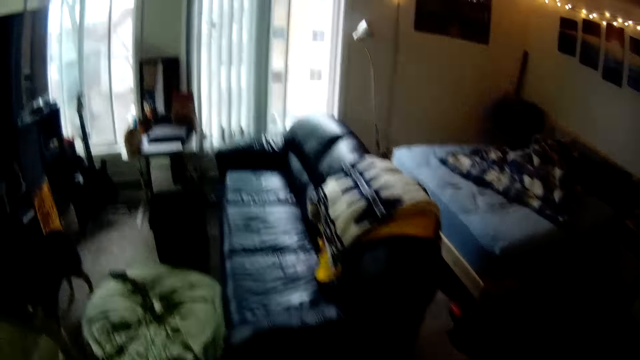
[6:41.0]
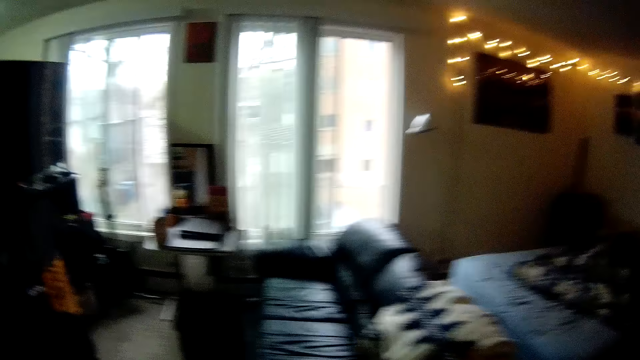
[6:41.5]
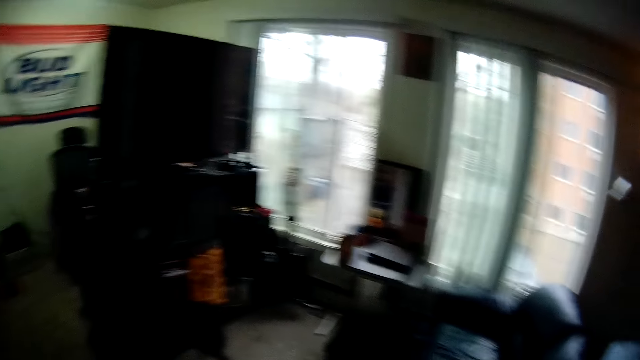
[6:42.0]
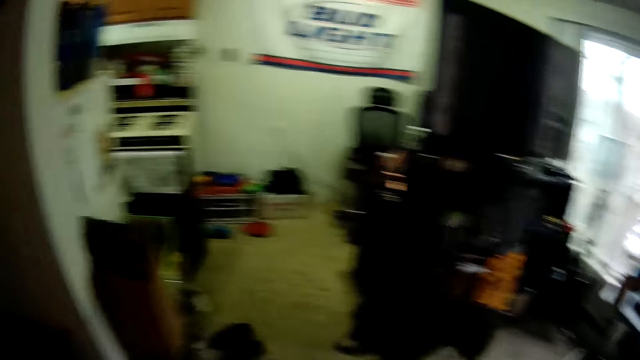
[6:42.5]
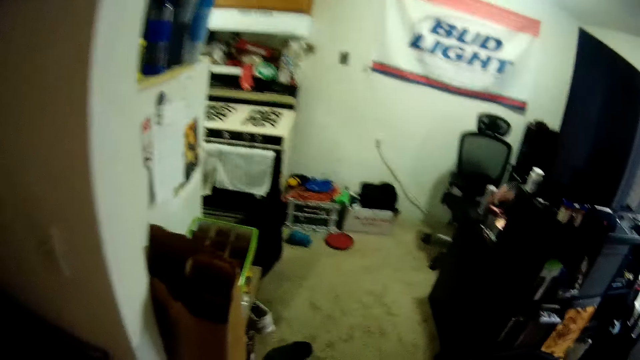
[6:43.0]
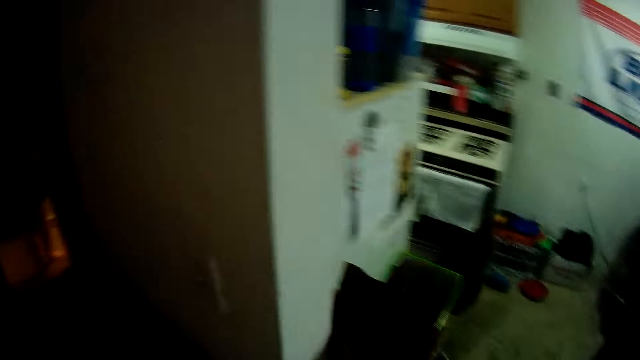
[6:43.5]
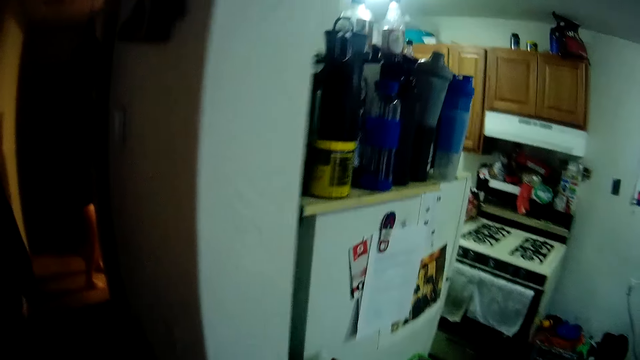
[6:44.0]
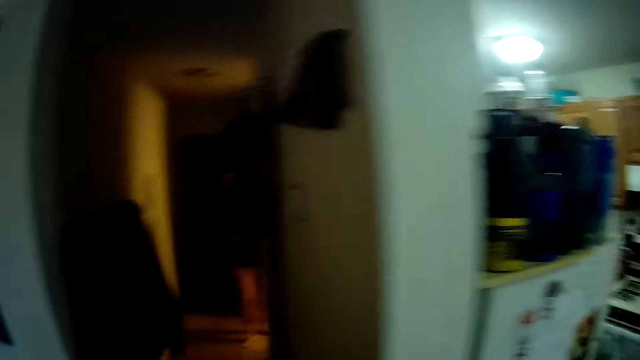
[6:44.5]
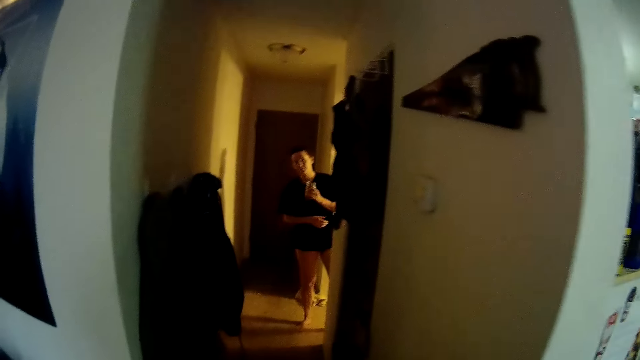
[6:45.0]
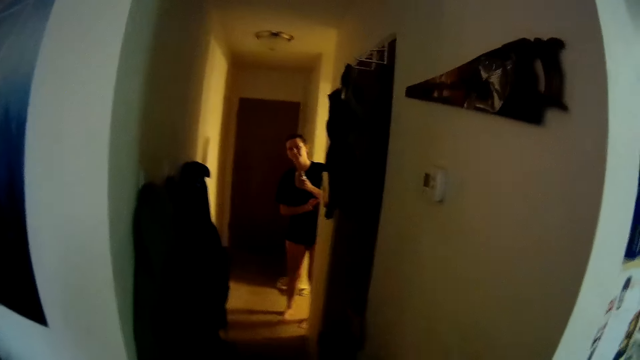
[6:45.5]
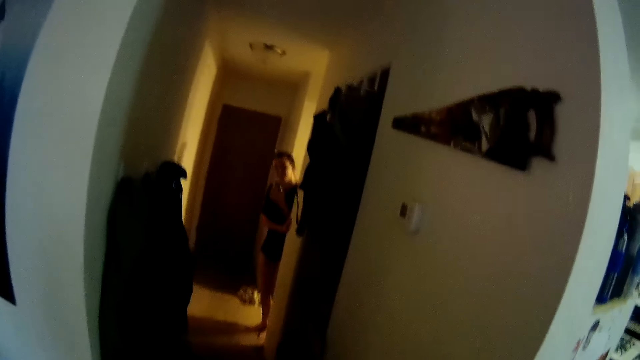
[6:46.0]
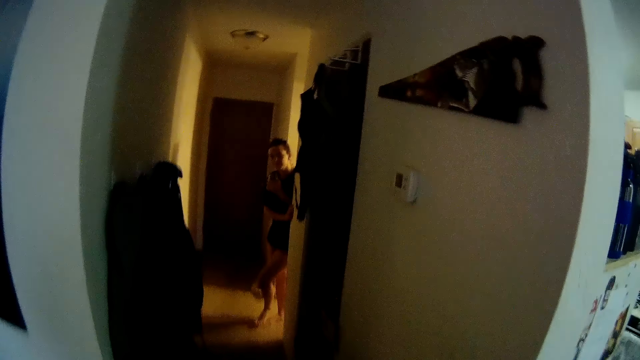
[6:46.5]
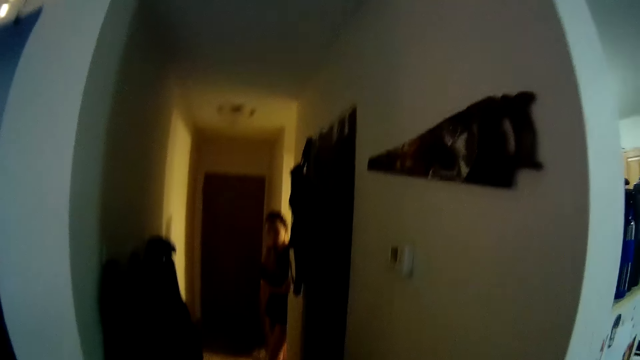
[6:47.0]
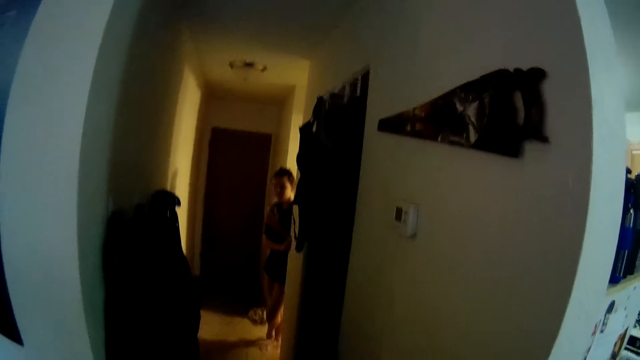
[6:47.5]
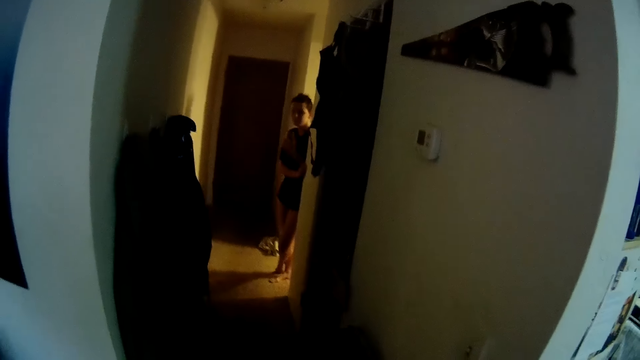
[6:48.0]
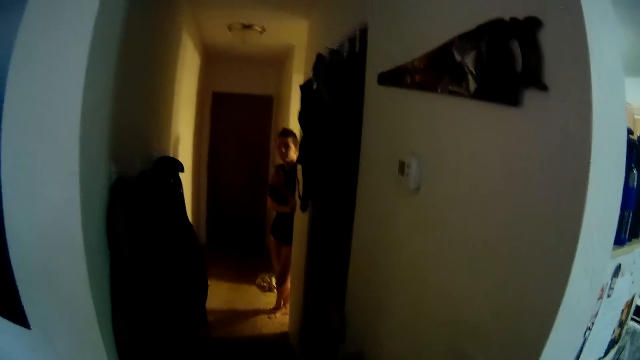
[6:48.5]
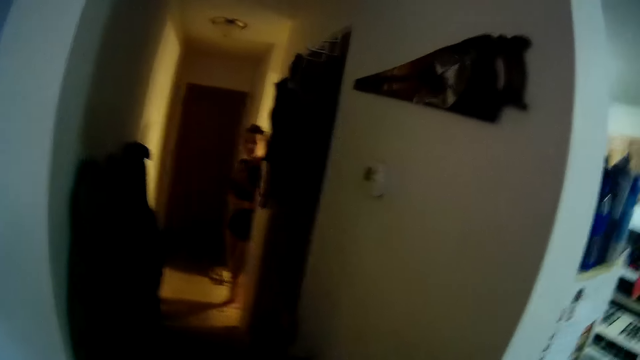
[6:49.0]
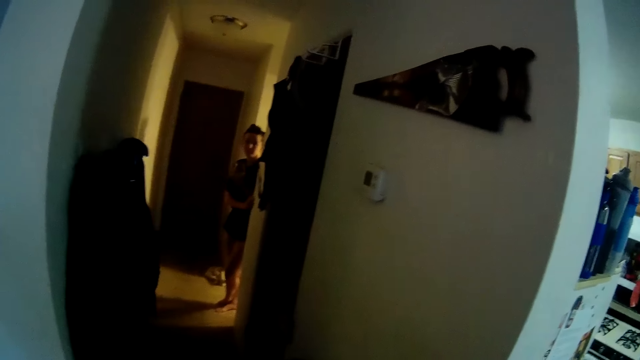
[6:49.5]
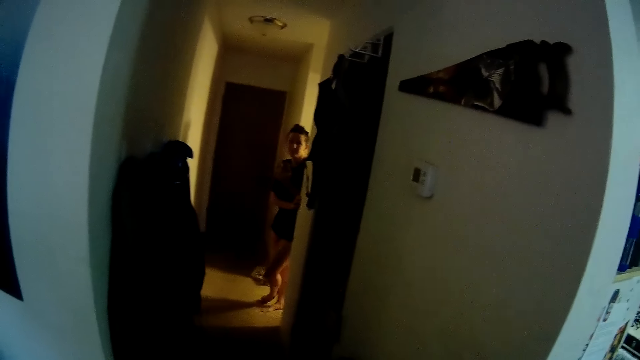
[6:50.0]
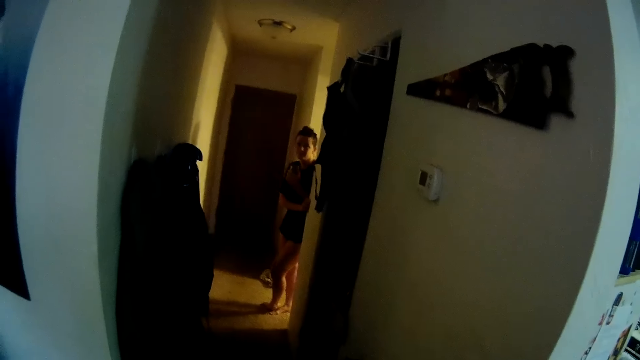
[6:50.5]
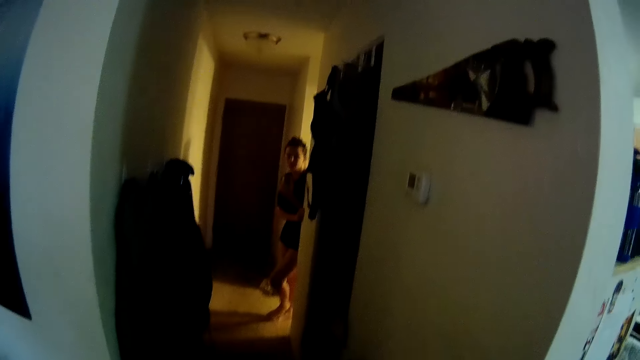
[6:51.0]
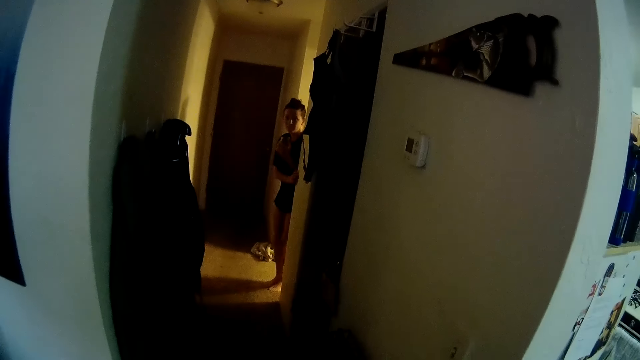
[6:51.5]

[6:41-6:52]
The camera wearer walks in the house. They interact with the woman. They stand at the edge of the wall.

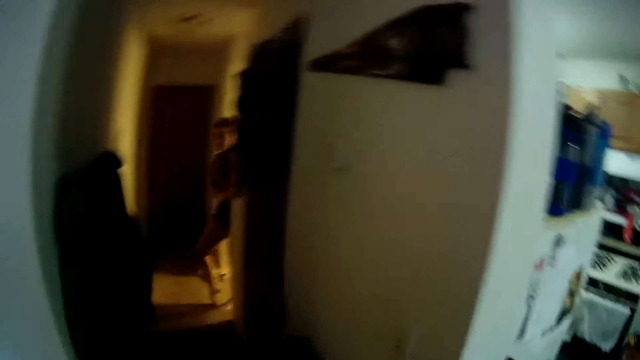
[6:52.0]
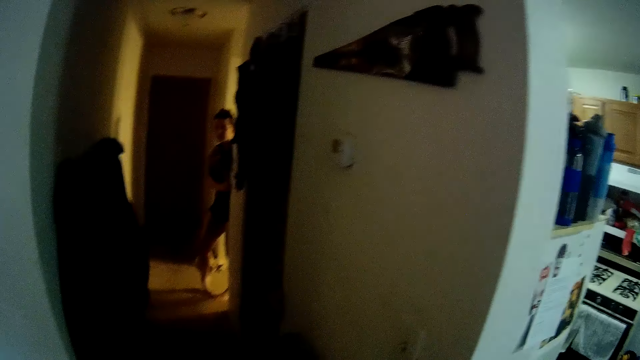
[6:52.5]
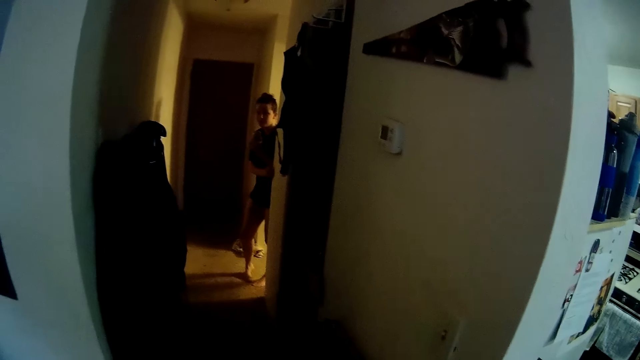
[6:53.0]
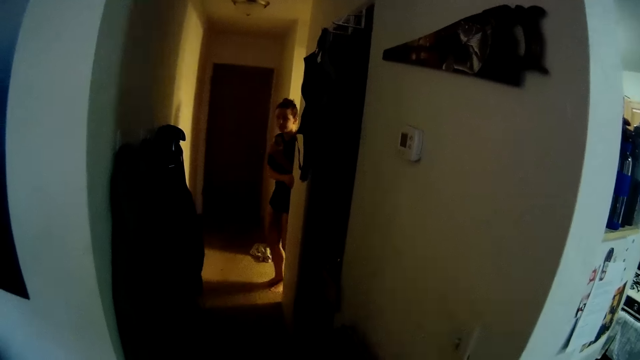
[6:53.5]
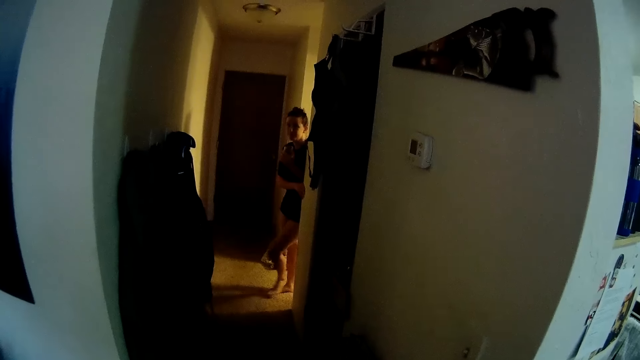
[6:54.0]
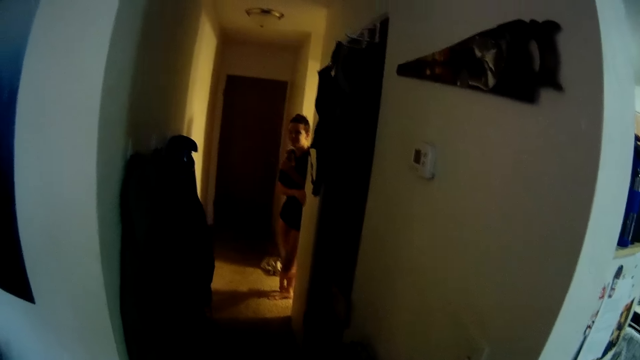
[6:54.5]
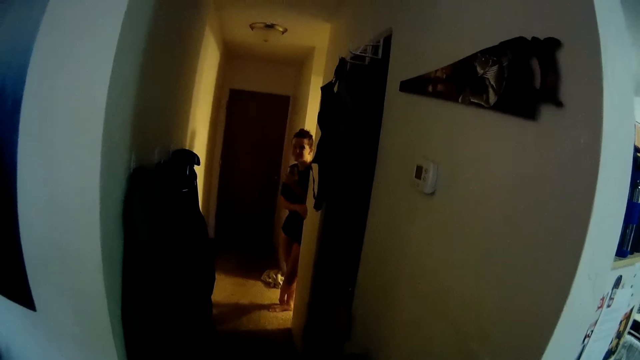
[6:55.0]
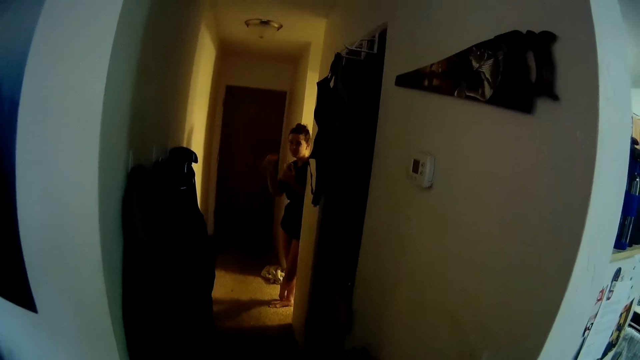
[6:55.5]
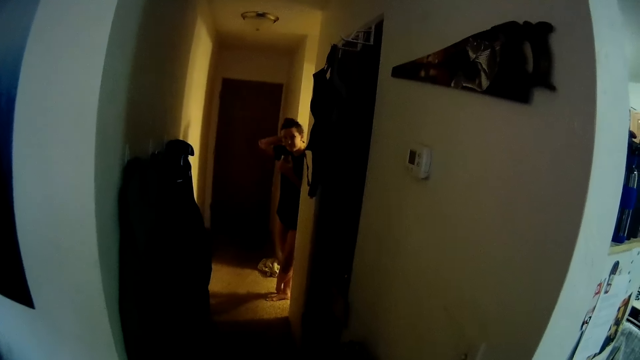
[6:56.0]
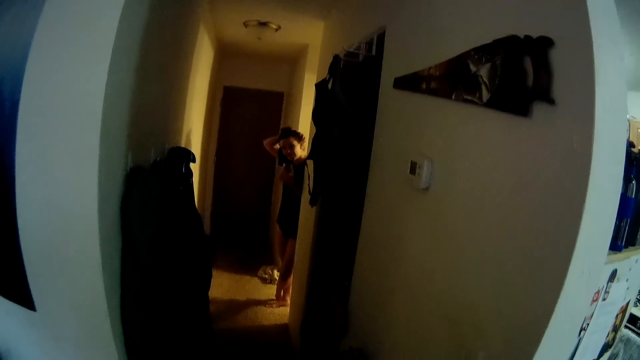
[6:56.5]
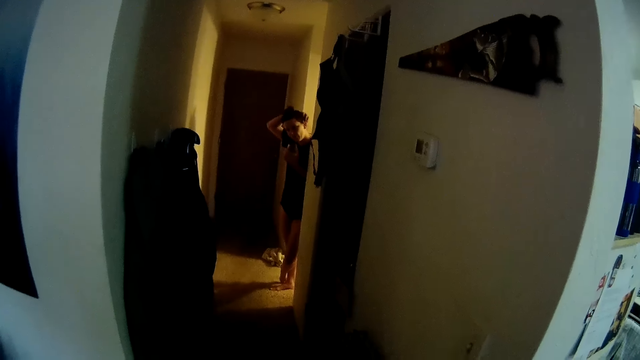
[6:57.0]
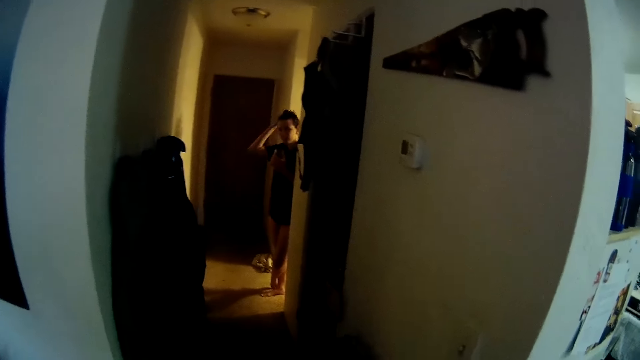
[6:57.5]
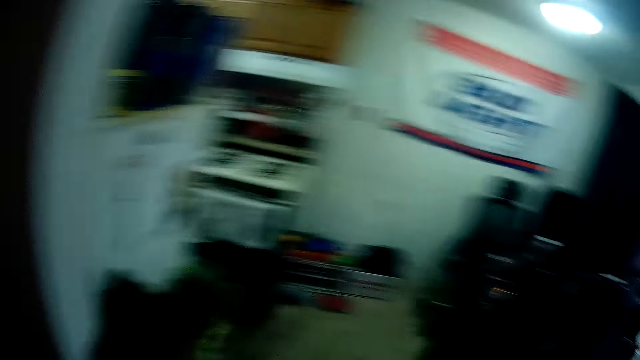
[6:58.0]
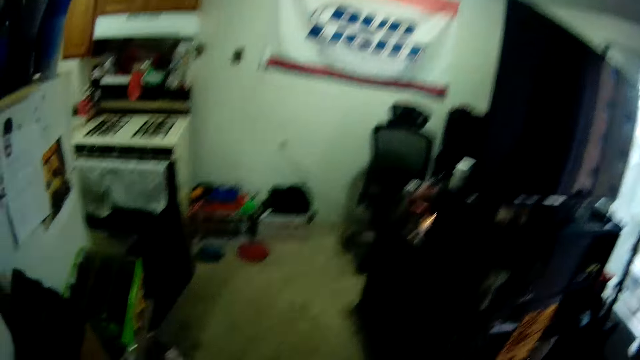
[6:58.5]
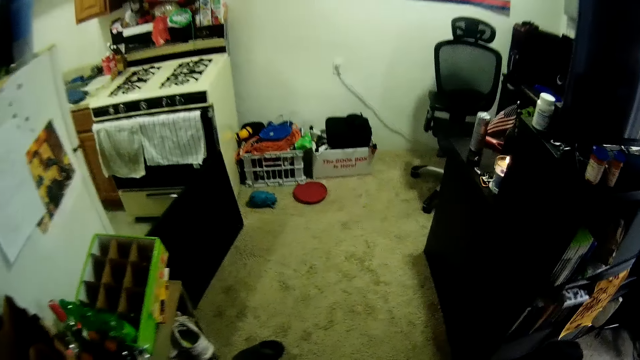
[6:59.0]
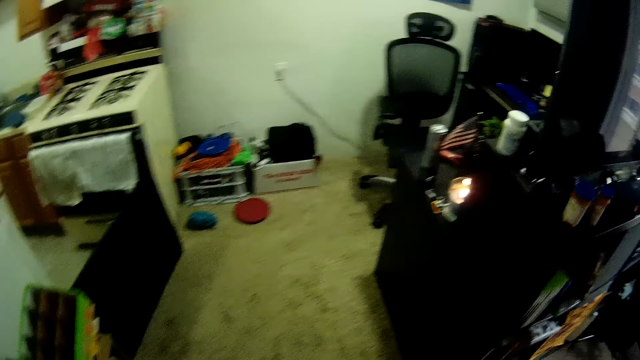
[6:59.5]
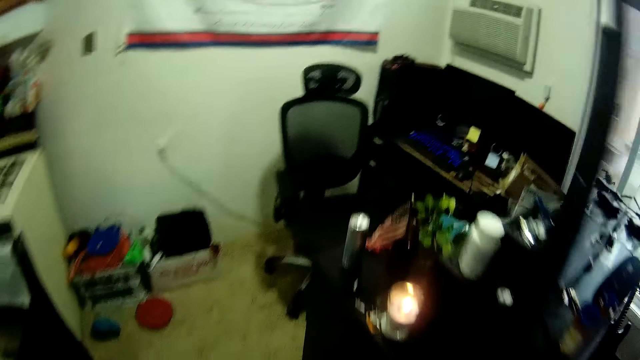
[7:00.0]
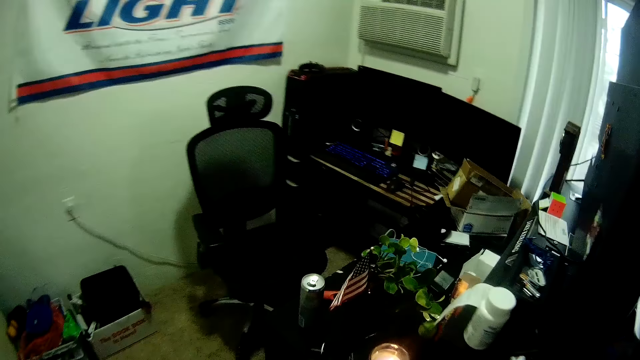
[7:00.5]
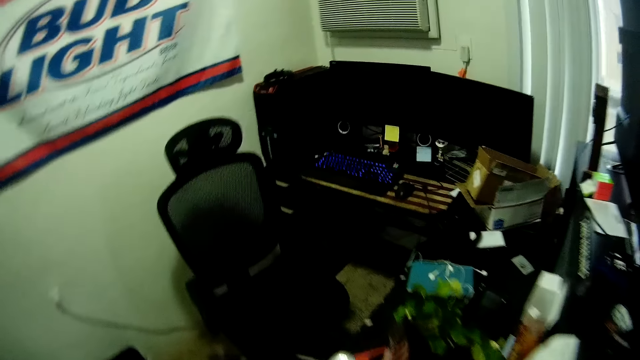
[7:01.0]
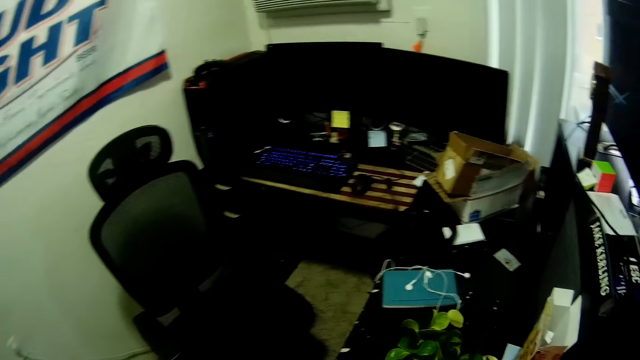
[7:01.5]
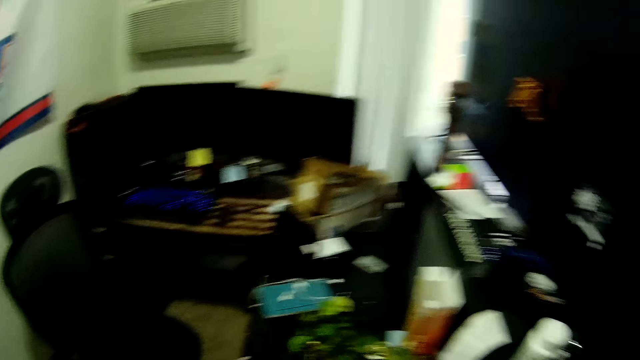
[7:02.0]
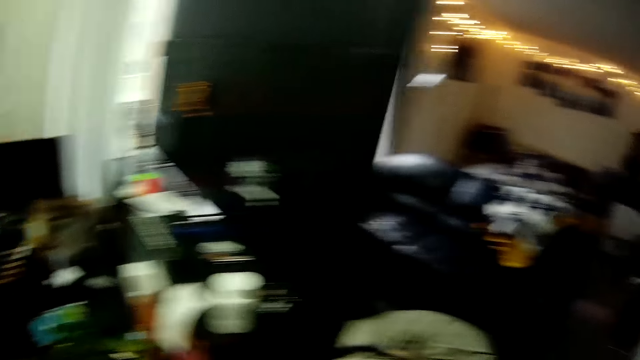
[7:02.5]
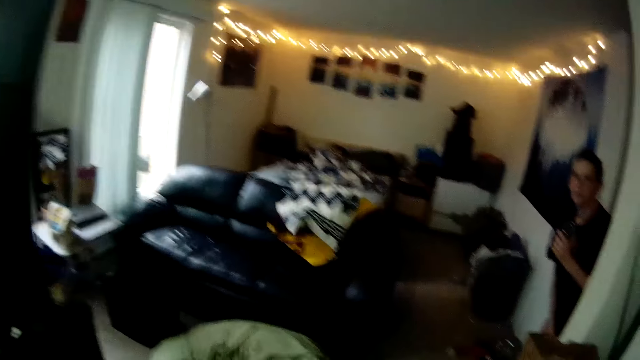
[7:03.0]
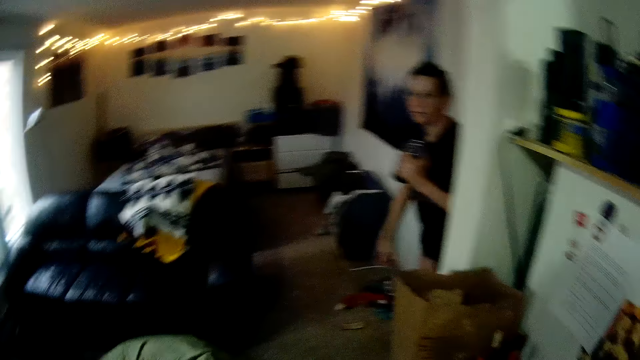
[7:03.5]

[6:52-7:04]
A woman crosses her leg. She touches her neck. The camera wearer walks in the house.
